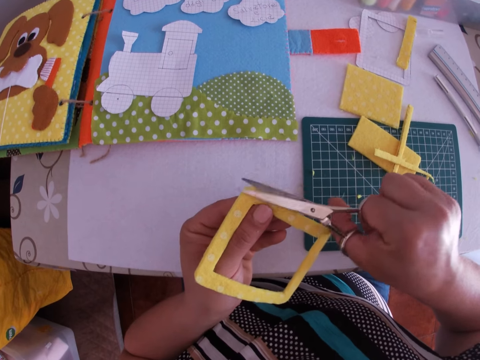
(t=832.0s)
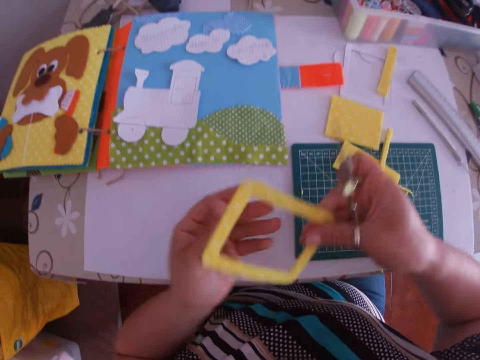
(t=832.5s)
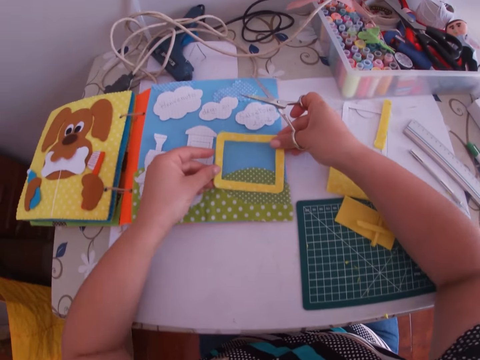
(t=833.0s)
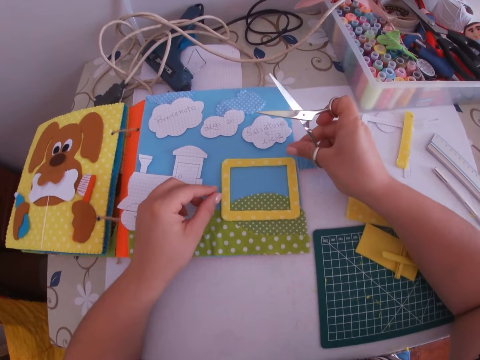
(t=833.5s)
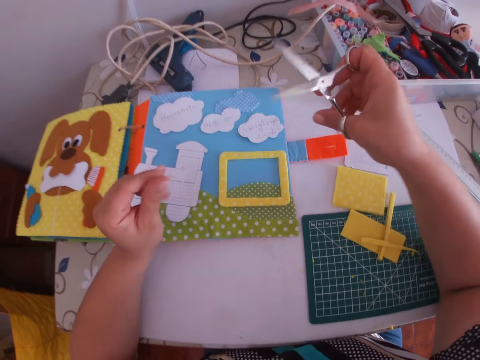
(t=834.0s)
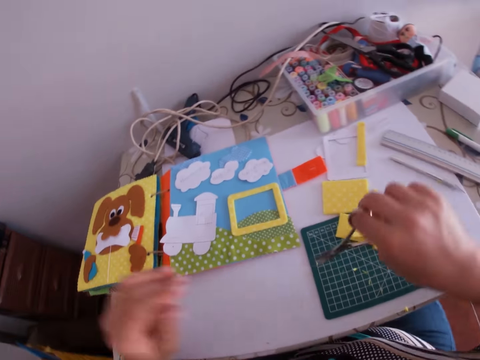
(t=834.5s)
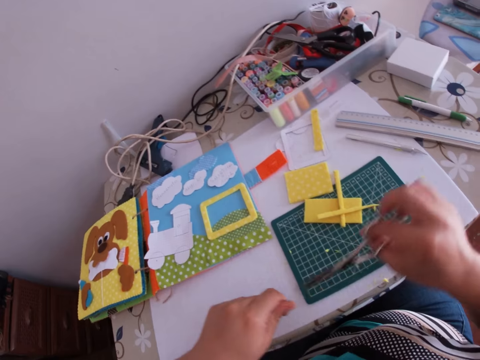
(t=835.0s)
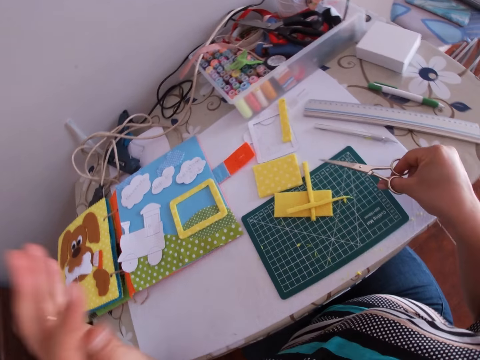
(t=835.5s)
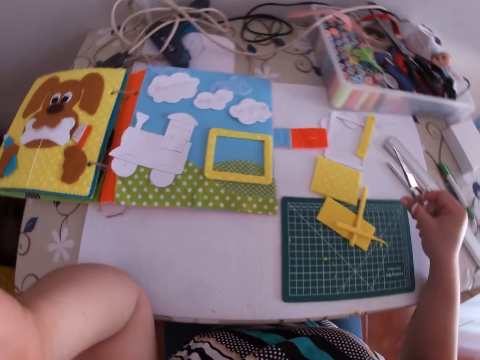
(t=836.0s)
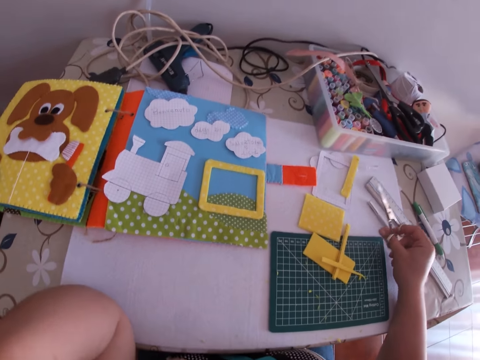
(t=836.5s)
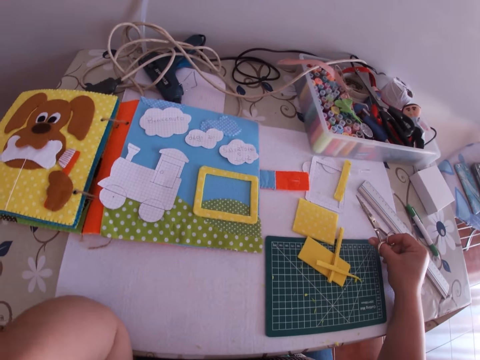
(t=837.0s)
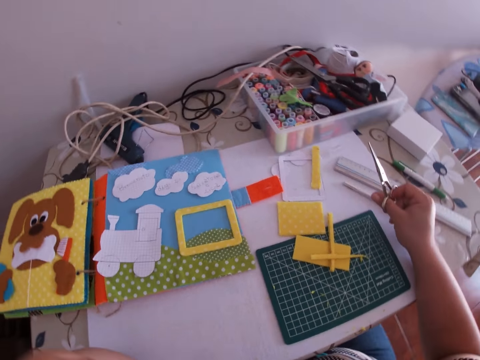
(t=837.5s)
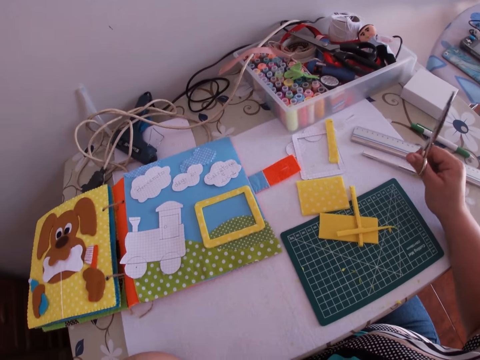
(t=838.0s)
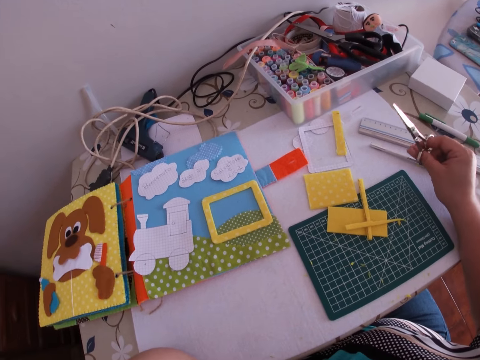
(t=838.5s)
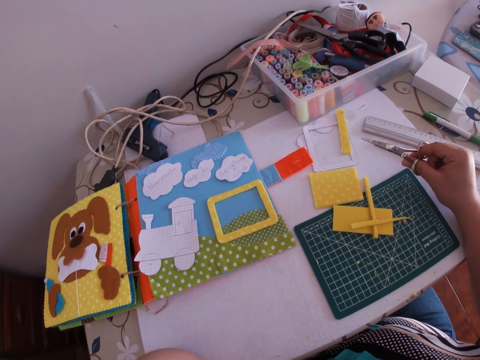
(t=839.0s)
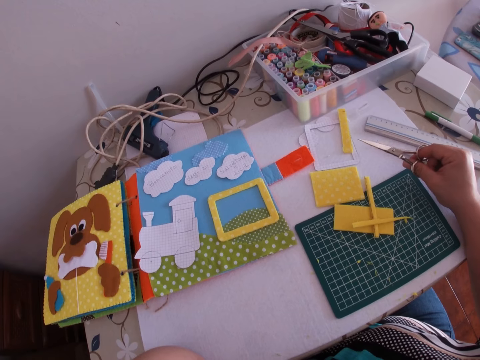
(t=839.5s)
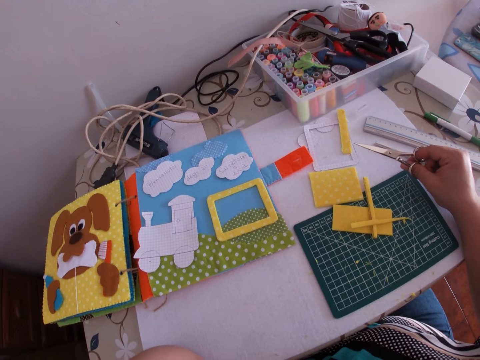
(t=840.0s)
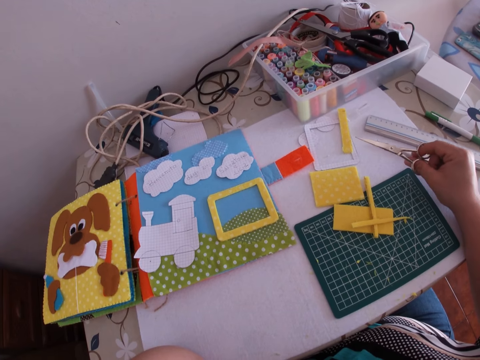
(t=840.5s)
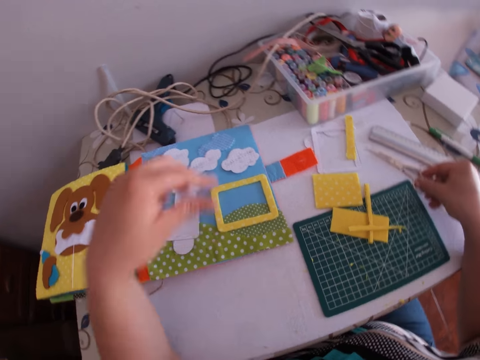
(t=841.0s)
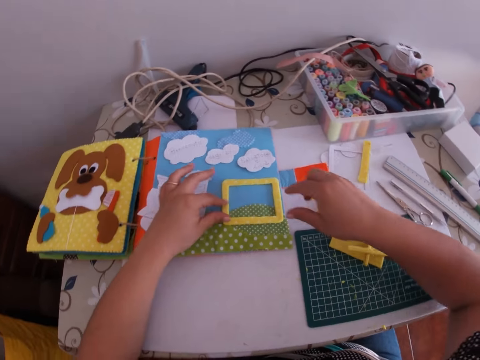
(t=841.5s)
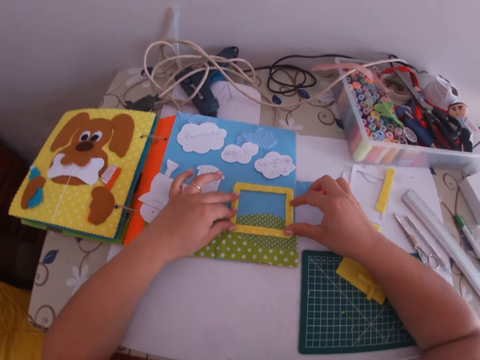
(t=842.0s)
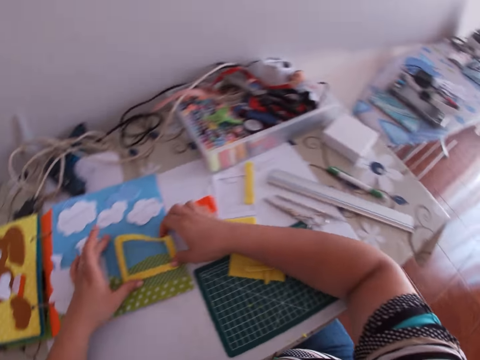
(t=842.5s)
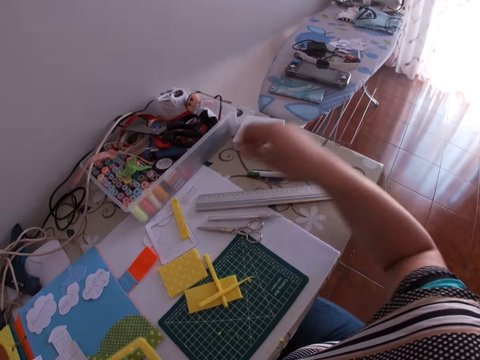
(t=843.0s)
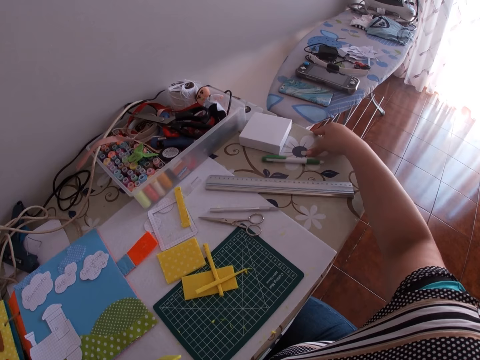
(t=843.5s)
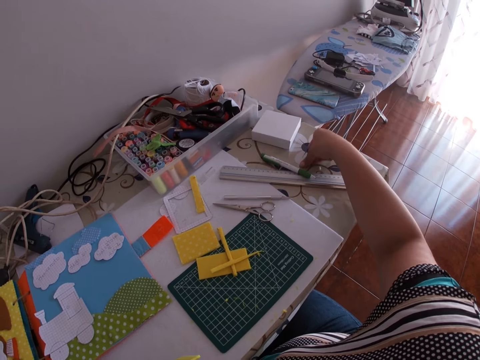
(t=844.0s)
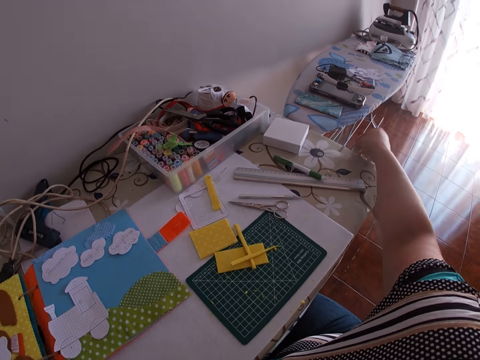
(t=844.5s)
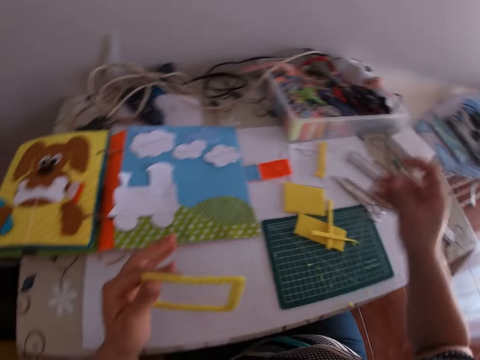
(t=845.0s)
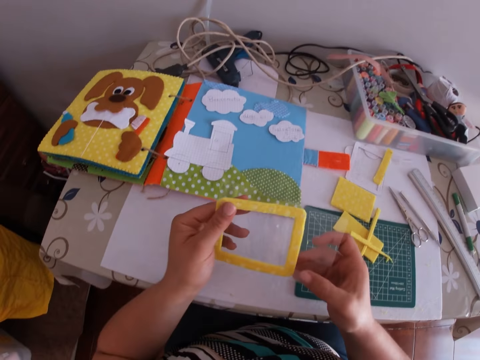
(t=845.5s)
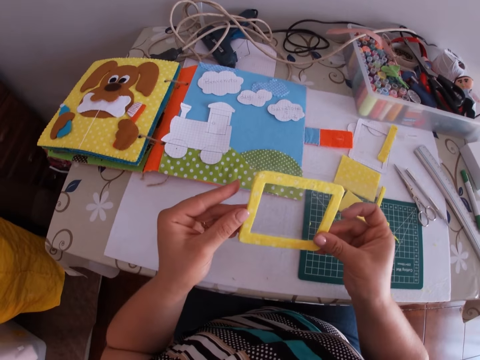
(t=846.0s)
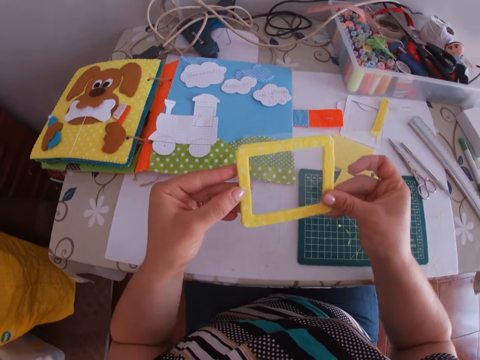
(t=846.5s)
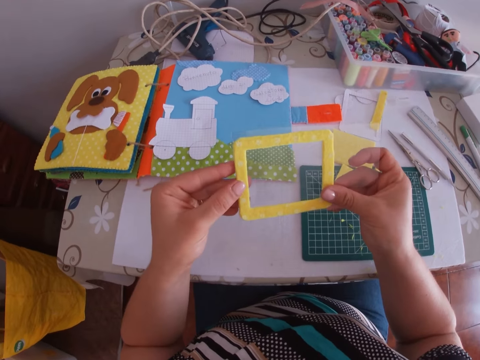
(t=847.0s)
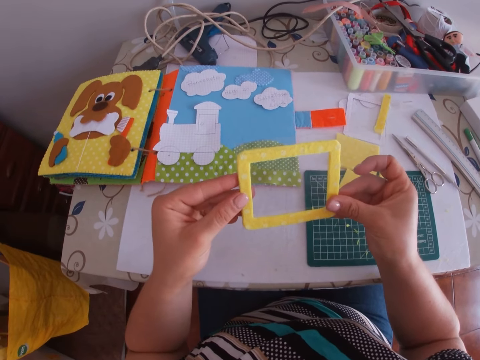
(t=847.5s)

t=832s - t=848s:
The camera wearer places the craft or sponge on the book with his hands. He holds the scissors with his hands, wipes the scissors, touches his face with his left hand, and fumbles with the scissors in his right hand. He puts the scissors on the table. He places his hands on the craft, picks the craft or sponge sheet with his hands, picks a glass screen or nylon sheet from the table with his right hand, puts the crafts on the glass screen with his hands, and aligns the nylon sheet on the sponge sheet.

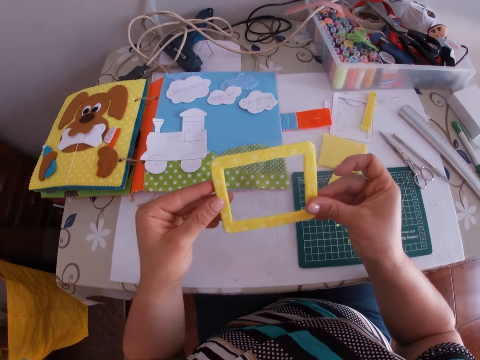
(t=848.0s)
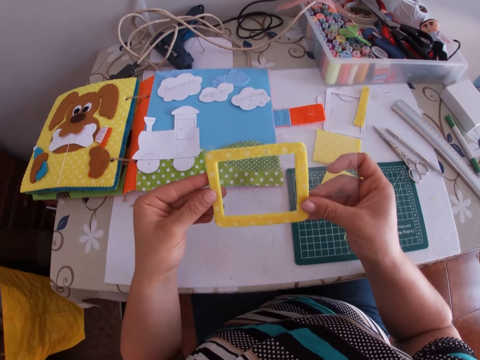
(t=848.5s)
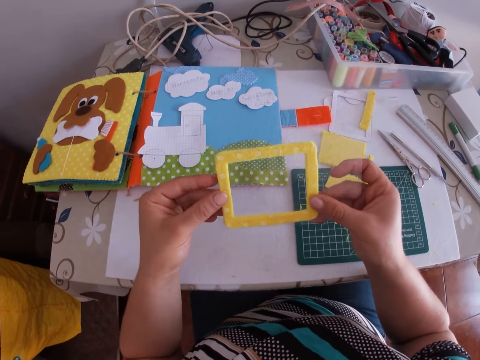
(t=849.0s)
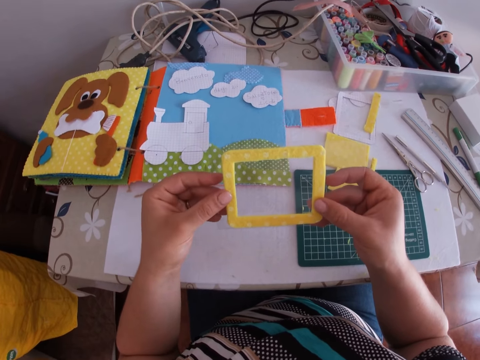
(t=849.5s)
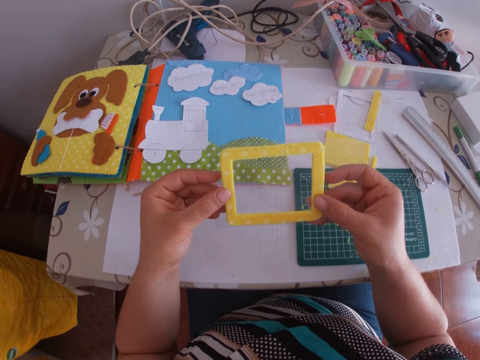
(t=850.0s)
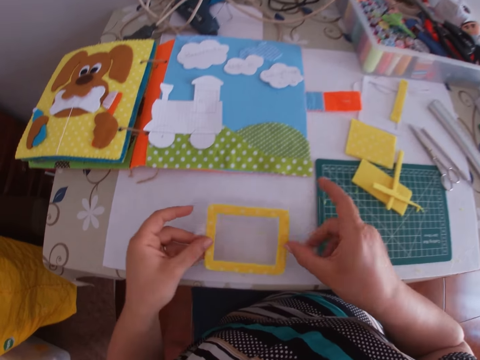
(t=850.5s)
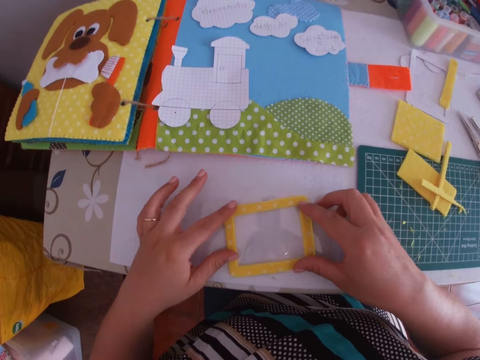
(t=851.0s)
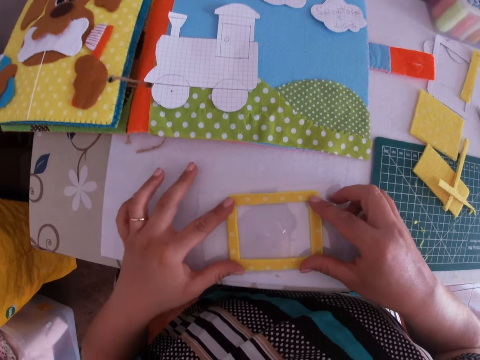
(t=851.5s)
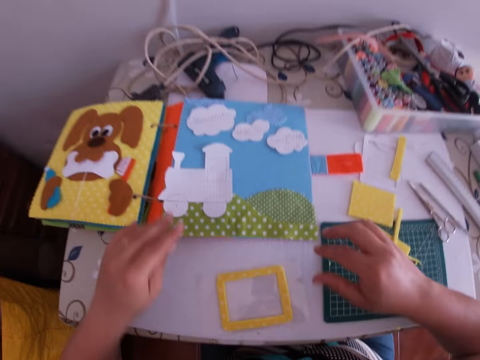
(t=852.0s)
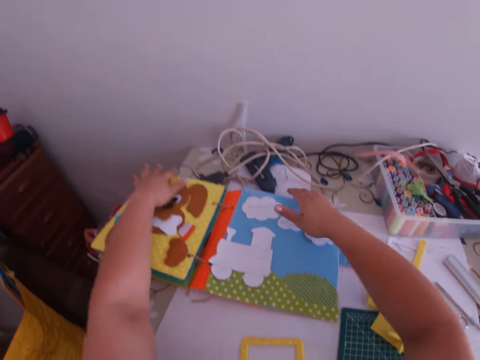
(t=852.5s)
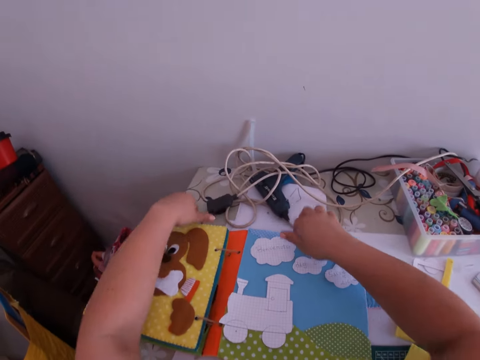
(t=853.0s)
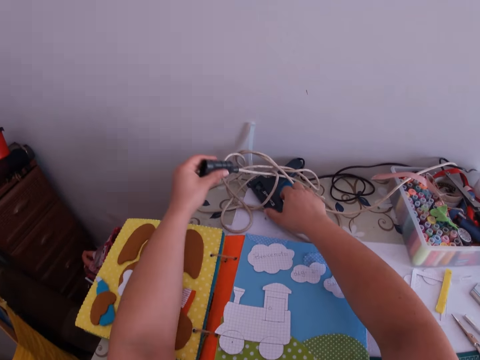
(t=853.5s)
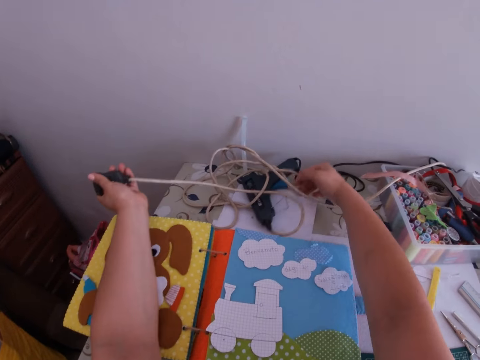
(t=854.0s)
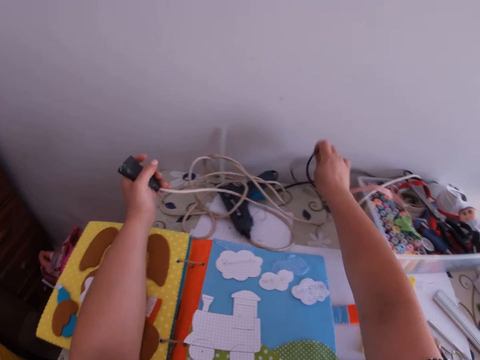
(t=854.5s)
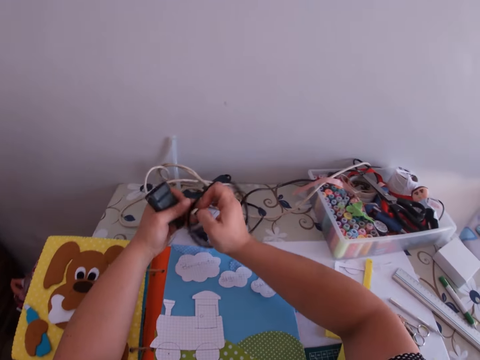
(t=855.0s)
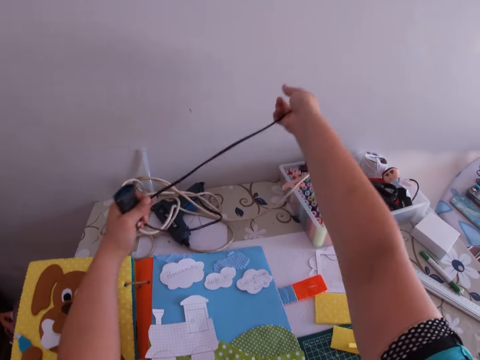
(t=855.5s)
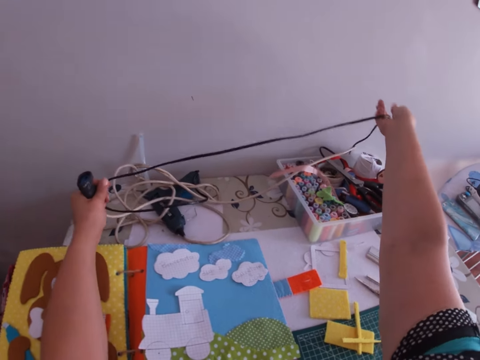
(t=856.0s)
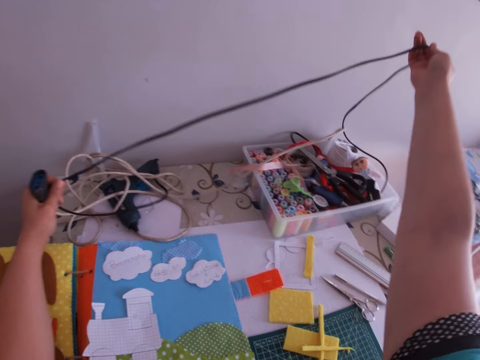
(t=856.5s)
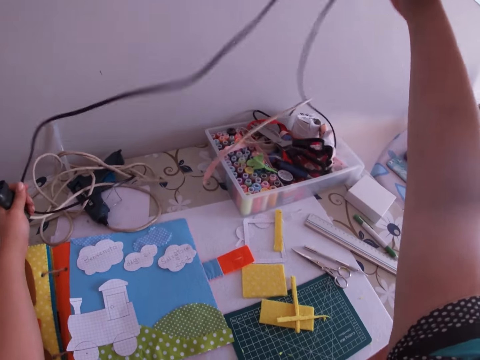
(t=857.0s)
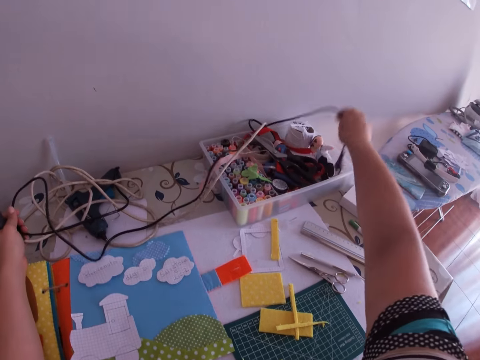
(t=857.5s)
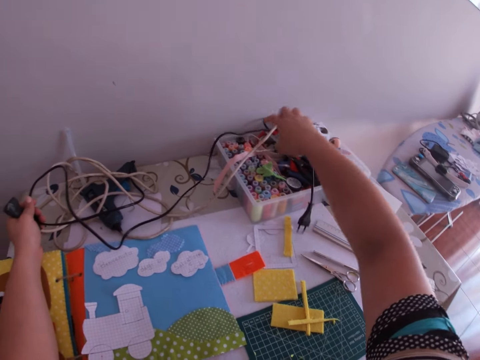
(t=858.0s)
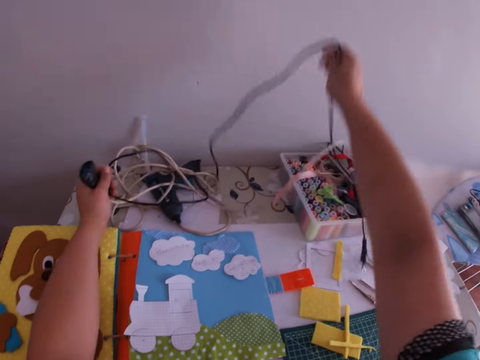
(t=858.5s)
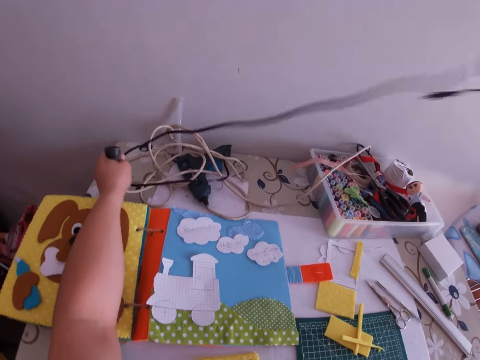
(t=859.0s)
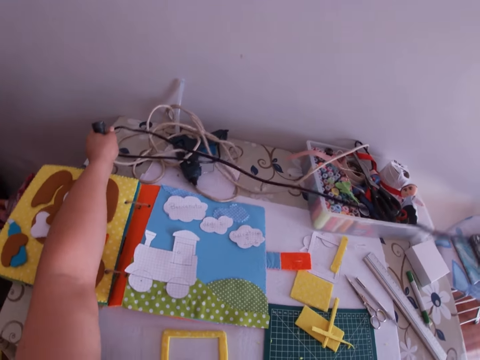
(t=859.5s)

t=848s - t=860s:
The camera wearer examines the craft and glass screen with his hands, puts the craft and glass screen on the table with his hands, and adjusts the book on the table with his hands. He takes a glue gun cable and untangles the cables on the table with his hands.
